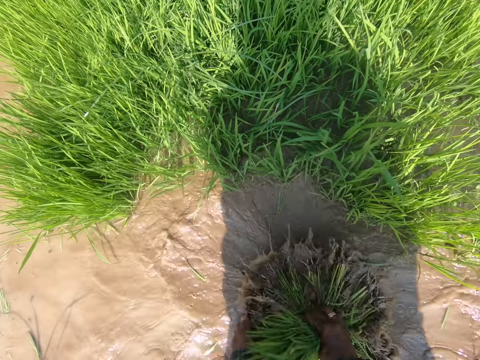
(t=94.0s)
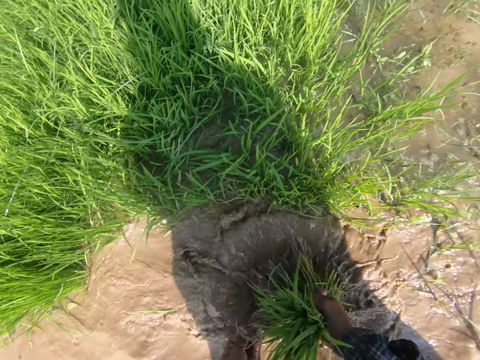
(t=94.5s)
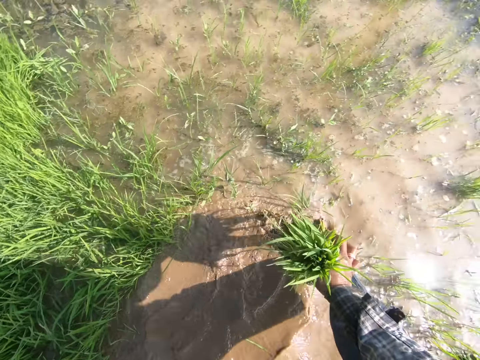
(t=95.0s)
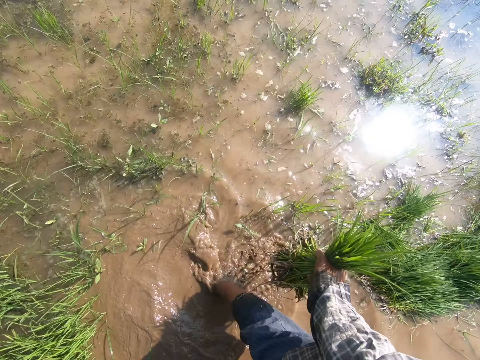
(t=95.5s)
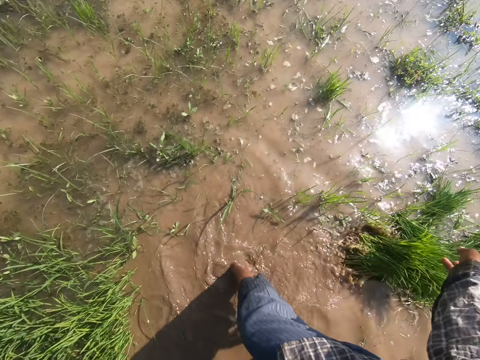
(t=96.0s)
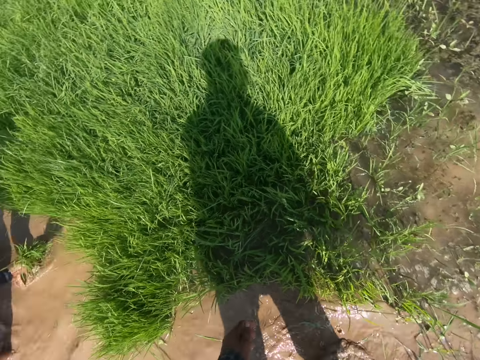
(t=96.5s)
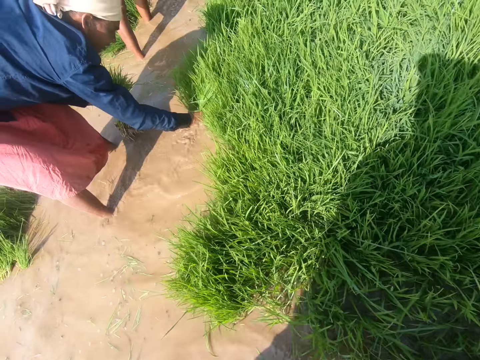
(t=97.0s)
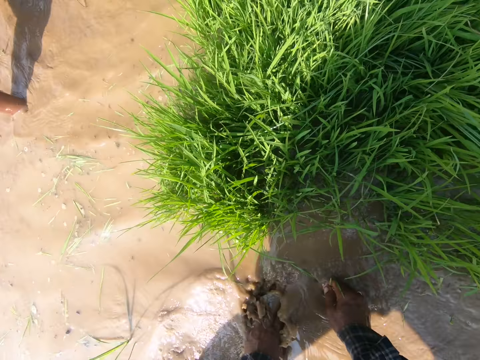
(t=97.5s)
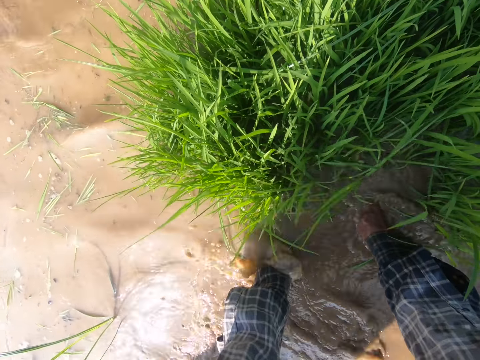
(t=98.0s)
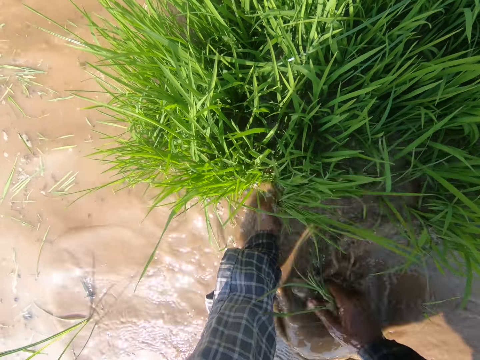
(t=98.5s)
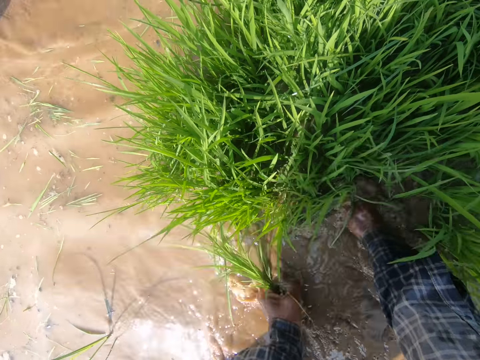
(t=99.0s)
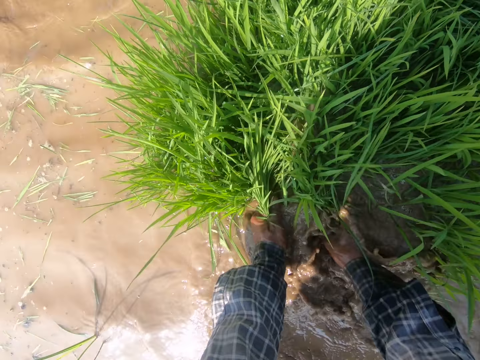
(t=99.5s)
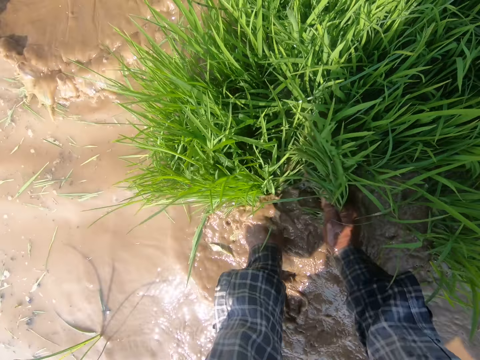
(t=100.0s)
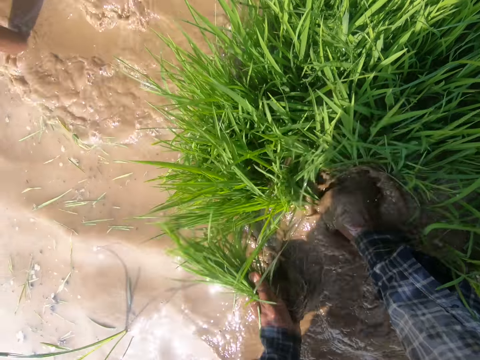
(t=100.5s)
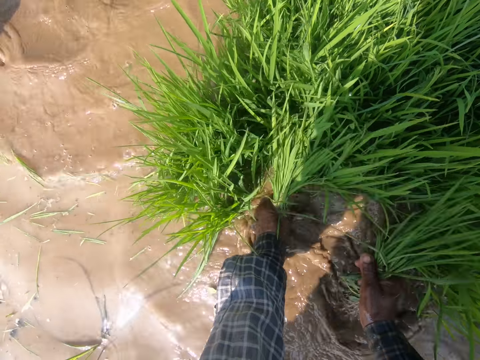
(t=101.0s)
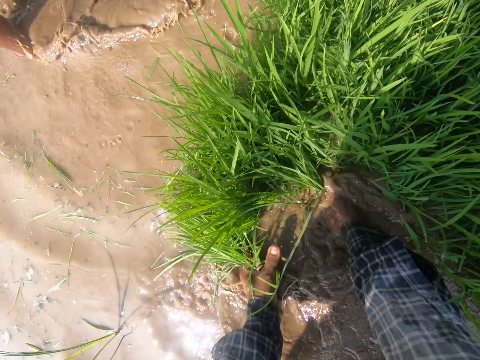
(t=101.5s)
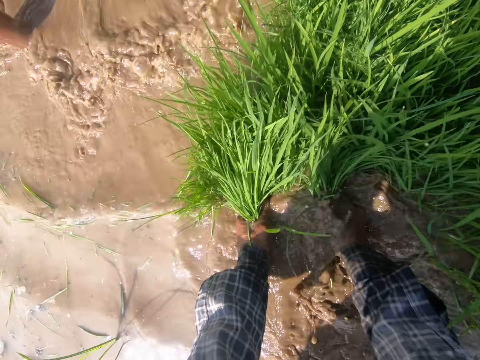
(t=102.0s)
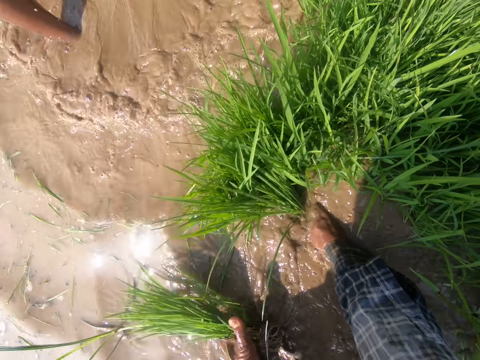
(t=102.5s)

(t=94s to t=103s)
The camera wearer drops the rice plant aside. They harvest the rice.

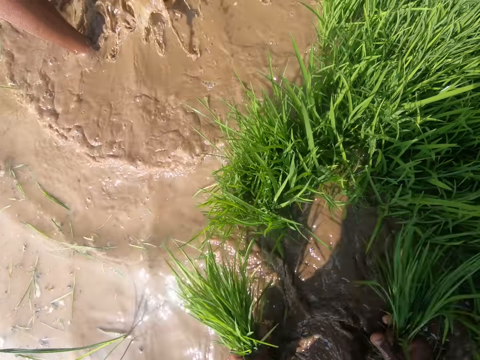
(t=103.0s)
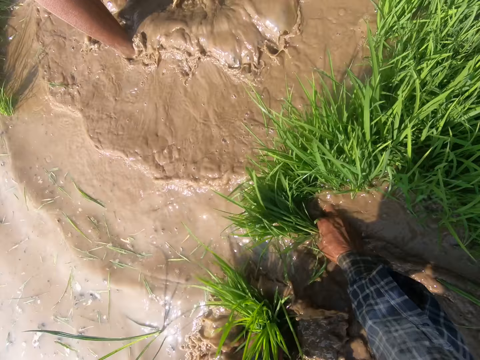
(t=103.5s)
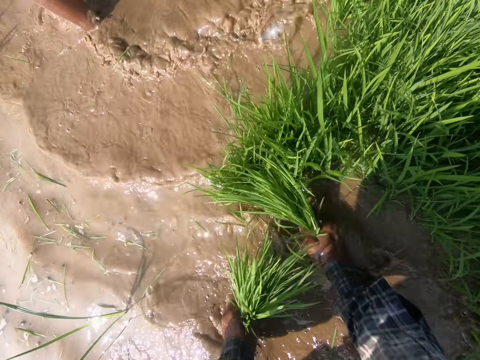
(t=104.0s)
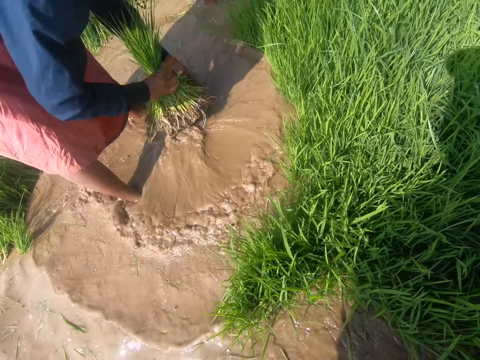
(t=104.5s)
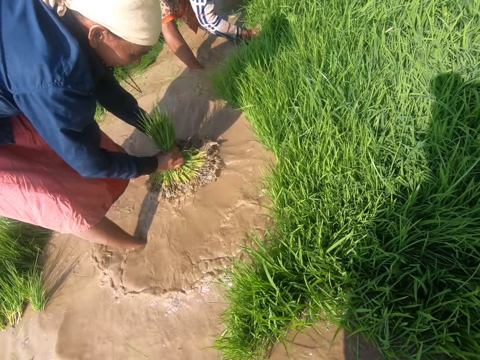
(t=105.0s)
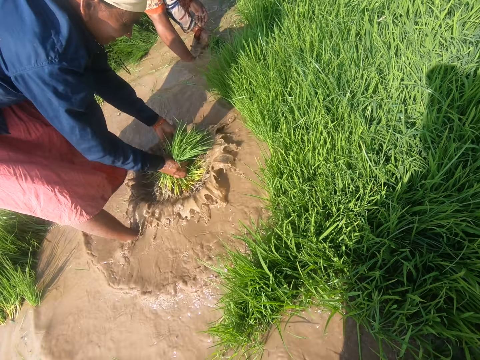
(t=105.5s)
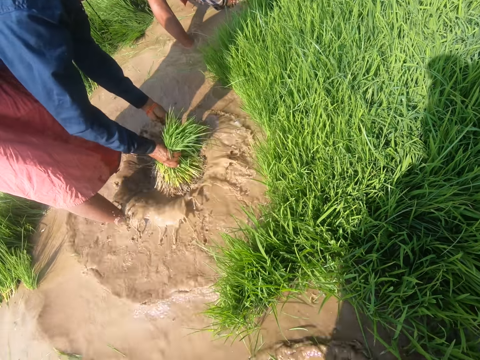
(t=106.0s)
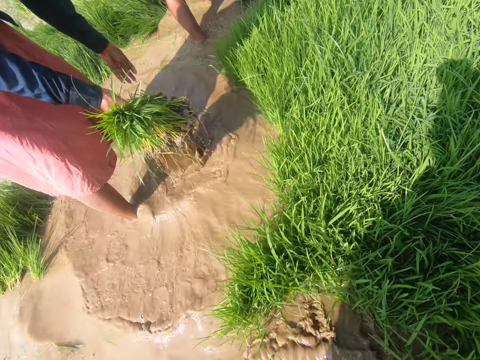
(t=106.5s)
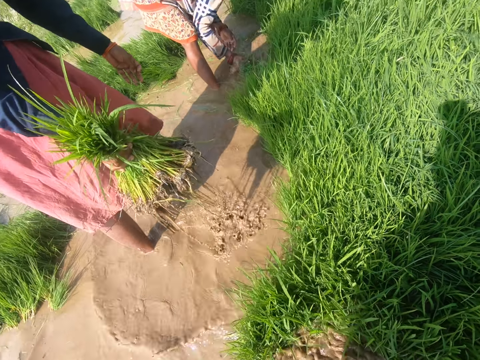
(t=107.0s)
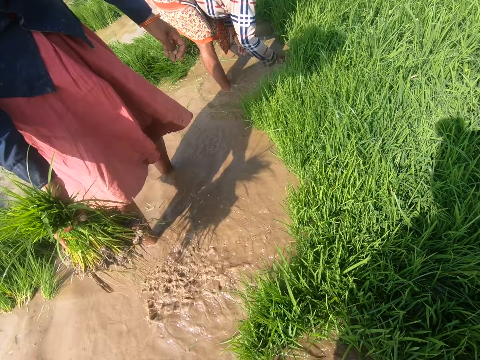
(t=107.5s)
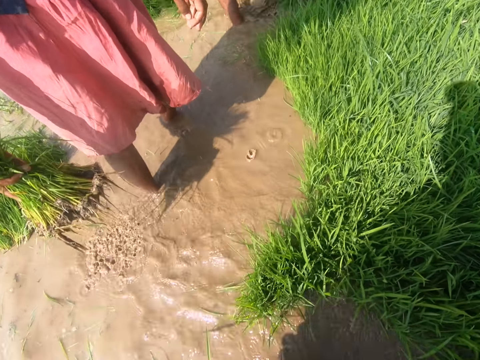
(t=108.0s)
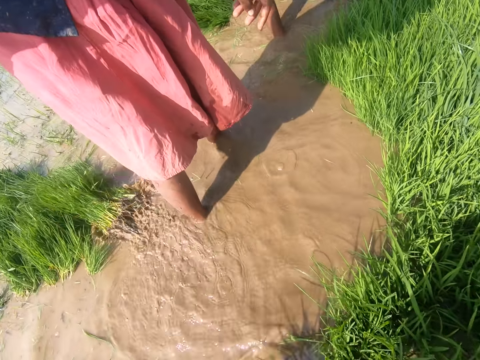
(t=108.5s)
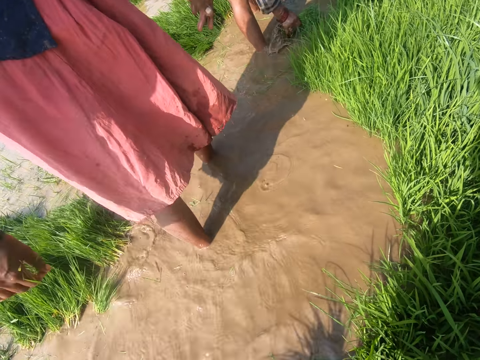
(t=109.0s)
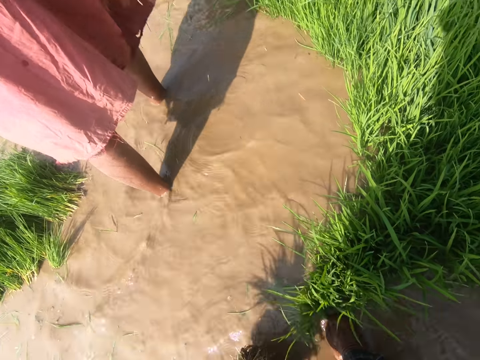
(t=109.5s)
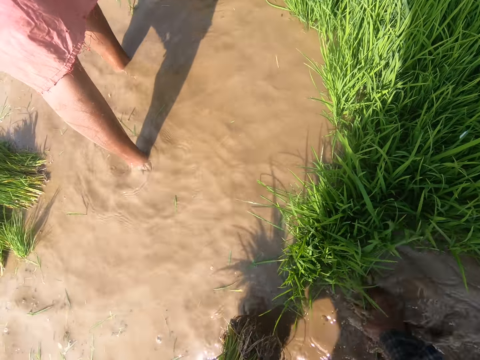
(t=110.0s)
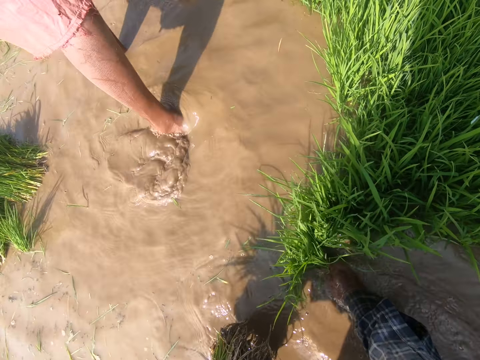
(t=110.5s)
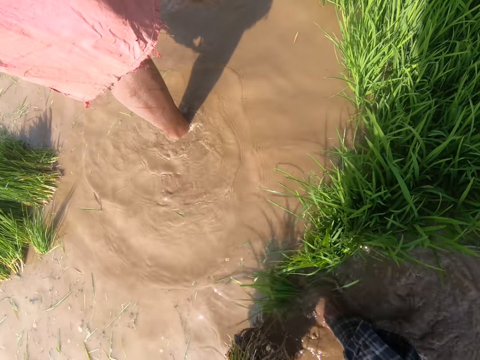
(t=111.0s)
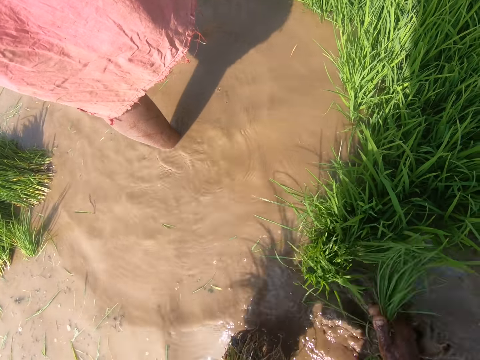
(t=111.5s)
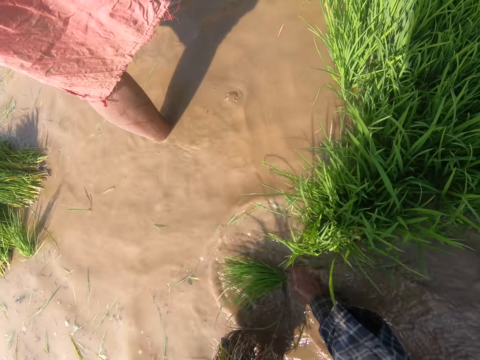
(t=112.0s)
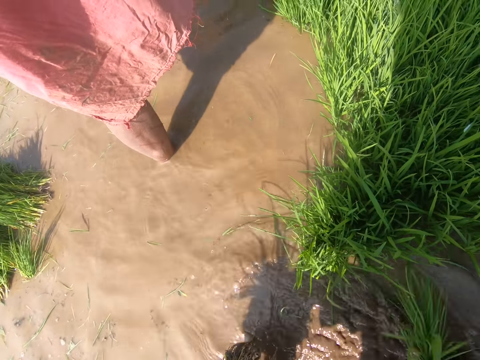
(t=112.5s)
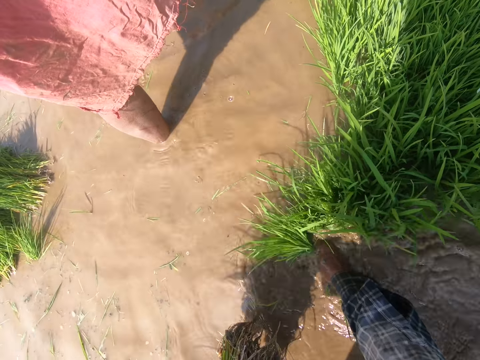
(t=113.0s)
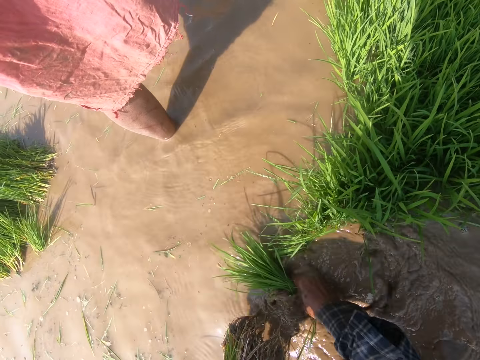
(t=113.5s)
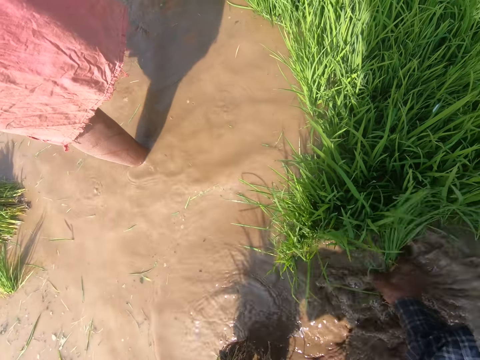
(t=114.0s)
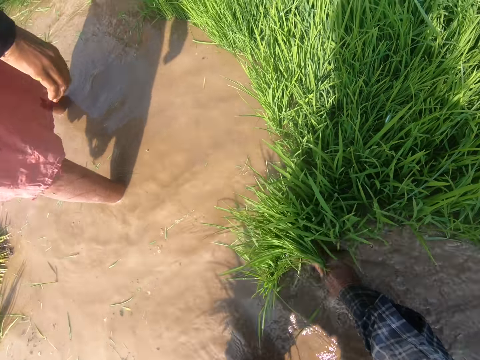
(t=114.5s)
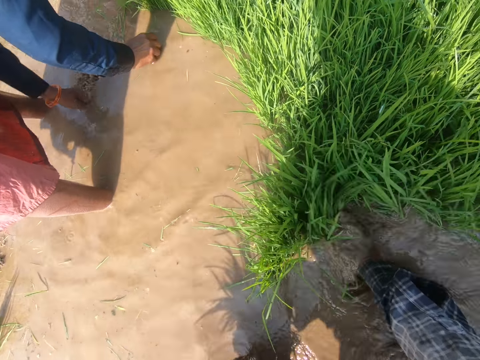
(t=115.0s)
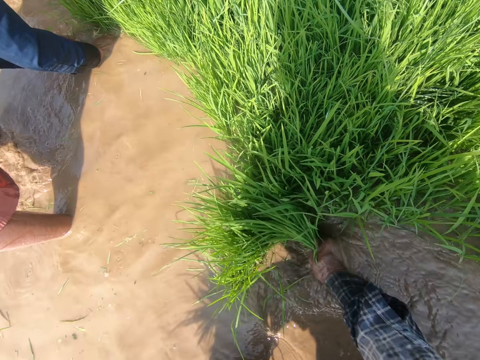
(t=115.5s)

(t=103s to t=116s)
The camera wearer dialogues with a woman. They look around.

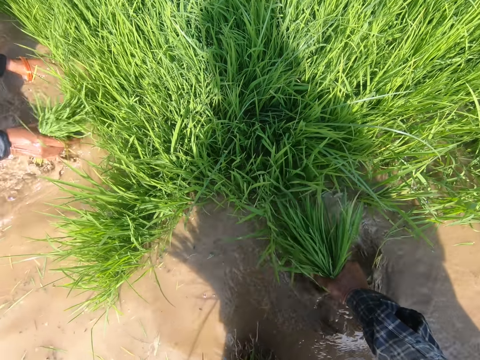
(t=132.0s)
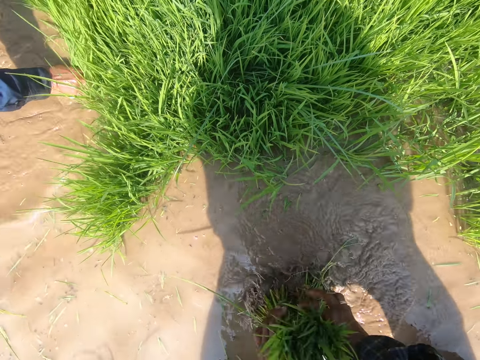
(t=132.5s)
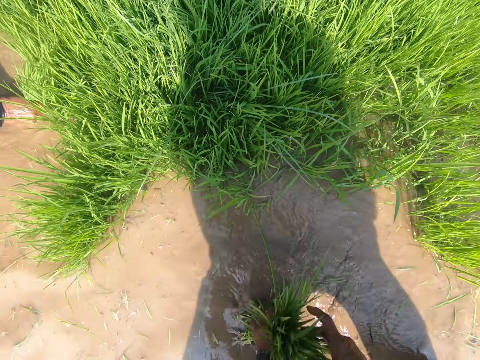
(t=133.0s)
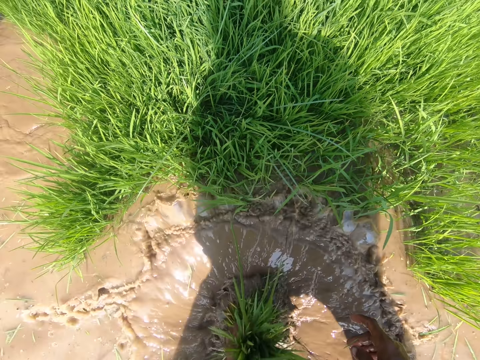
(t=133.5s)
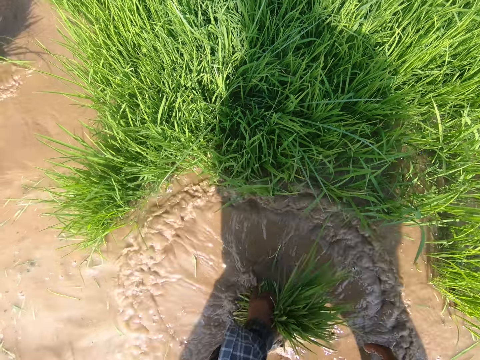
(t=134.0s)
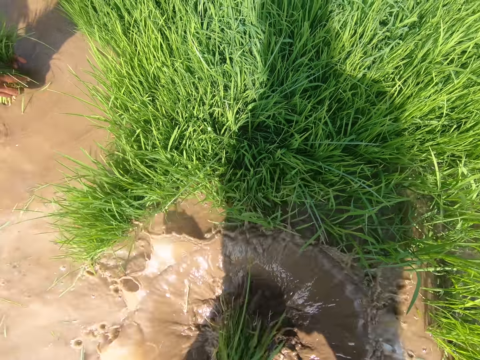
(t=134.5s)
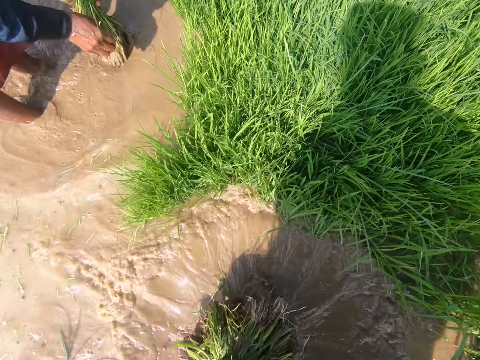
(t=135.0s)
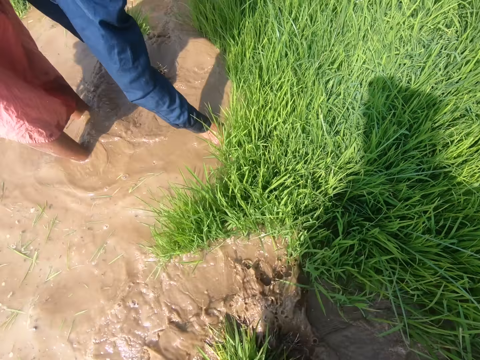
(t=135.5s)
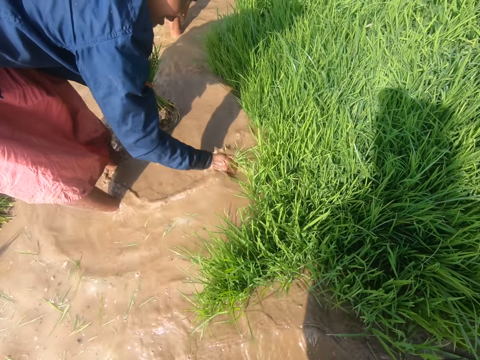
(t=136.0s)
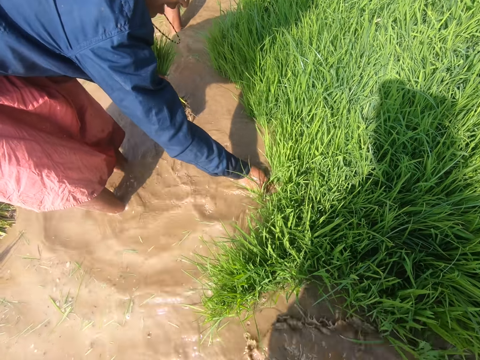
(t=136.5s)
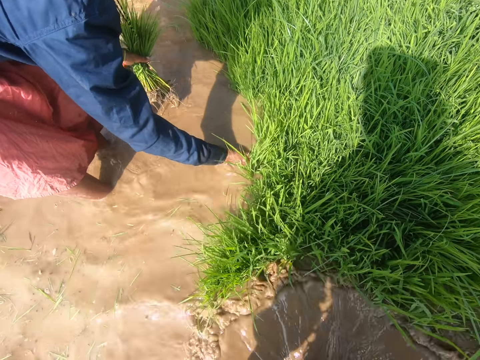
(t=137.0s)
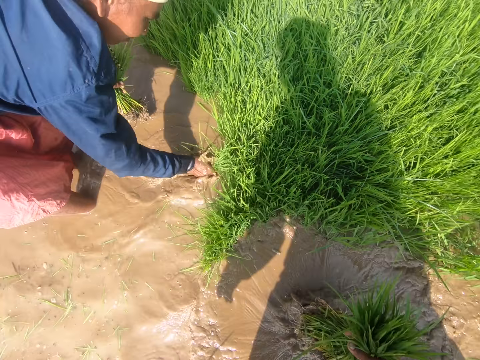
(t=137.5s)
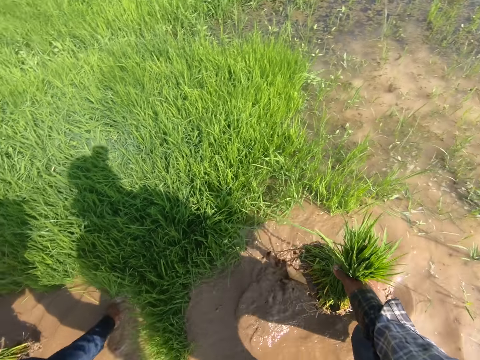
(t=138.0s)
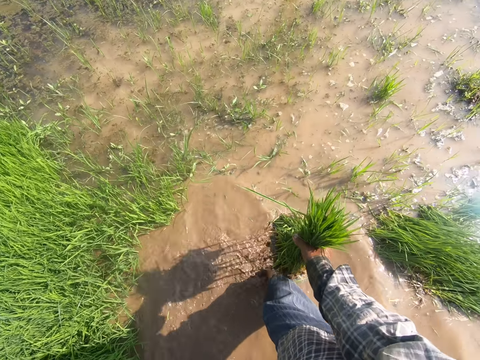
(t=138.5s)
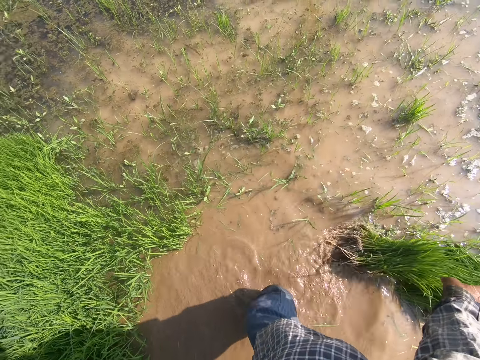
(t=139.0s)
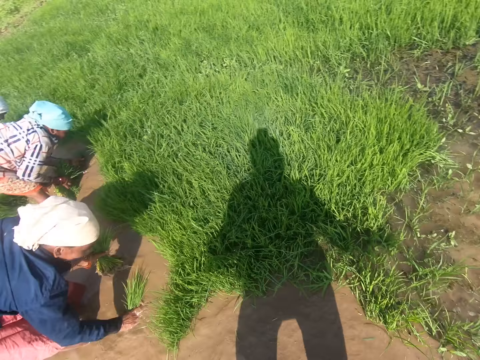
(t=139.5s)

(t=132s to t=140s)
The camera wearer dips the rice plant in water. They wash the rice in water. They drop the rice plant aside.
